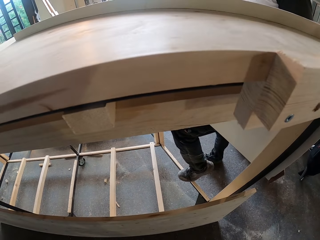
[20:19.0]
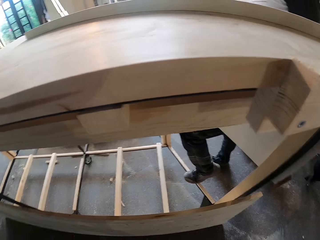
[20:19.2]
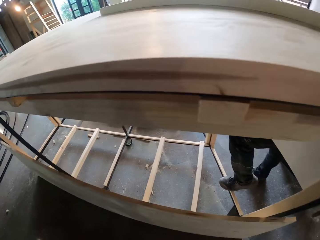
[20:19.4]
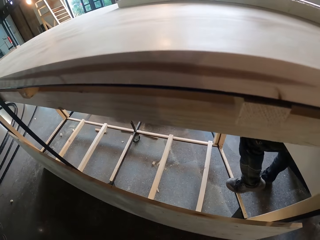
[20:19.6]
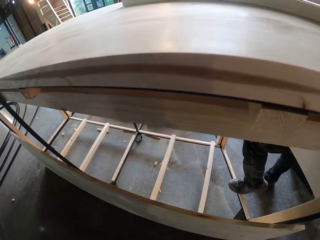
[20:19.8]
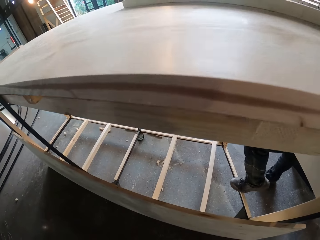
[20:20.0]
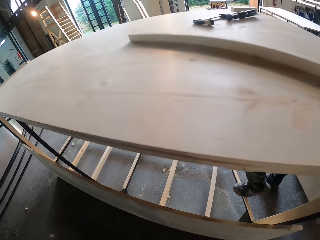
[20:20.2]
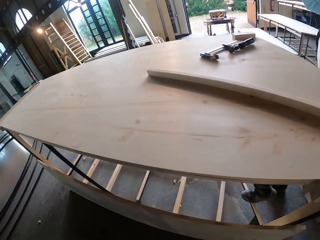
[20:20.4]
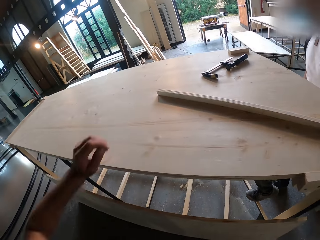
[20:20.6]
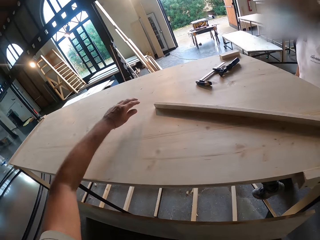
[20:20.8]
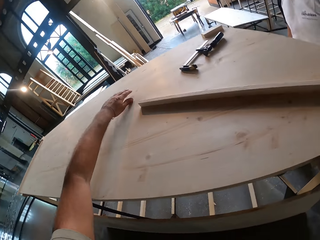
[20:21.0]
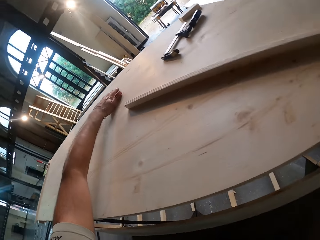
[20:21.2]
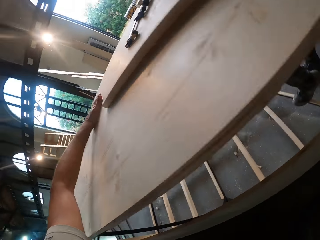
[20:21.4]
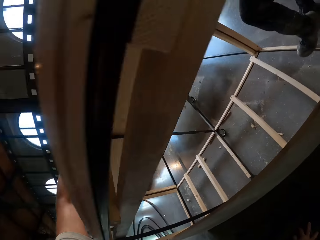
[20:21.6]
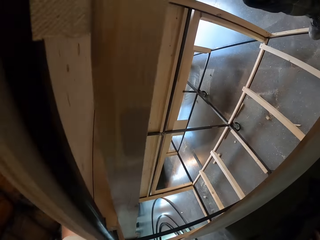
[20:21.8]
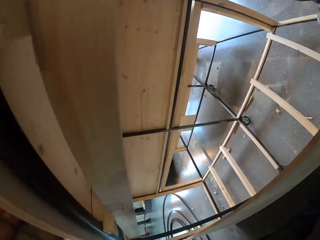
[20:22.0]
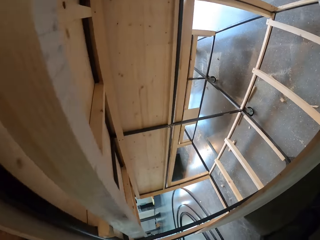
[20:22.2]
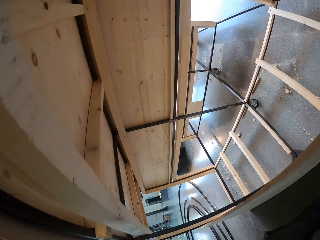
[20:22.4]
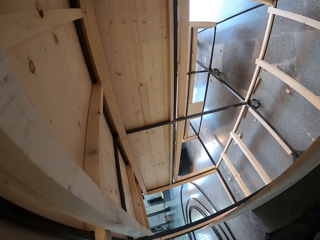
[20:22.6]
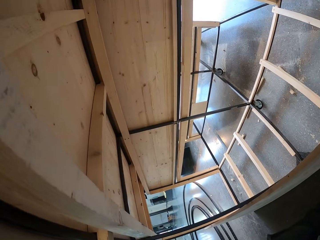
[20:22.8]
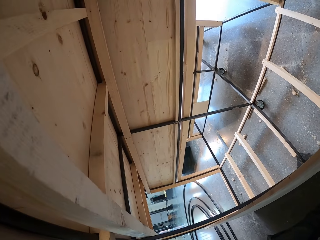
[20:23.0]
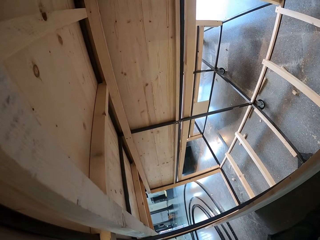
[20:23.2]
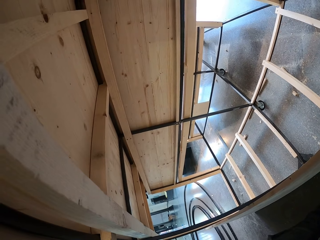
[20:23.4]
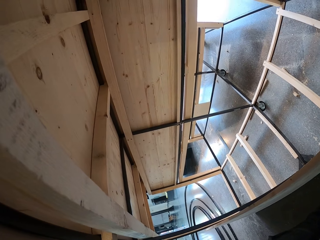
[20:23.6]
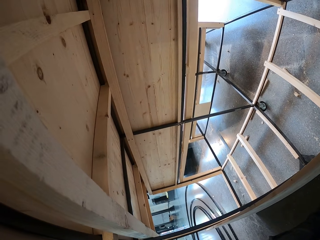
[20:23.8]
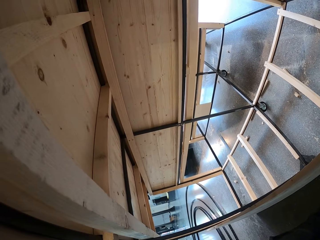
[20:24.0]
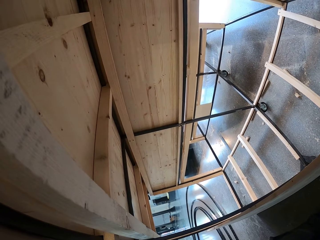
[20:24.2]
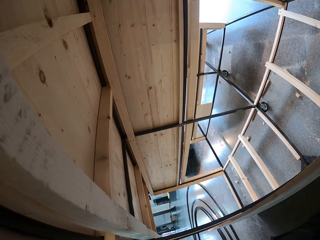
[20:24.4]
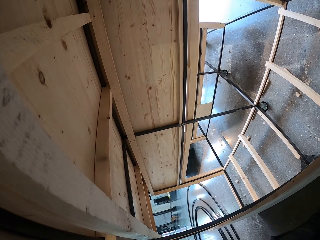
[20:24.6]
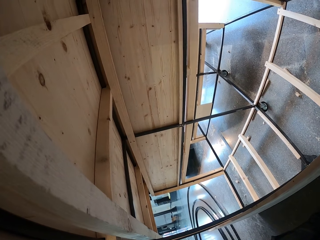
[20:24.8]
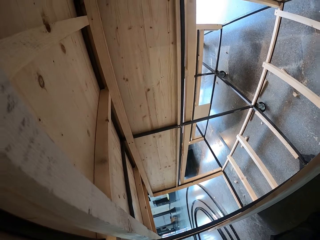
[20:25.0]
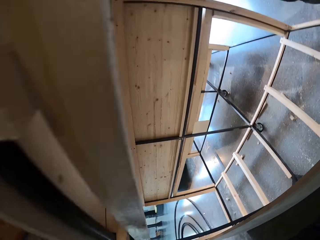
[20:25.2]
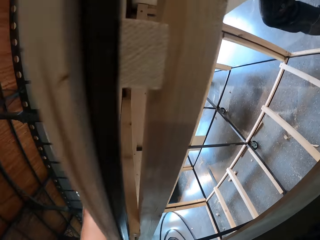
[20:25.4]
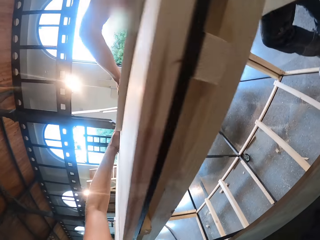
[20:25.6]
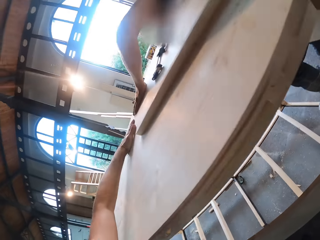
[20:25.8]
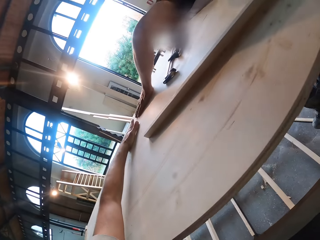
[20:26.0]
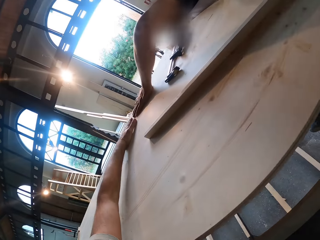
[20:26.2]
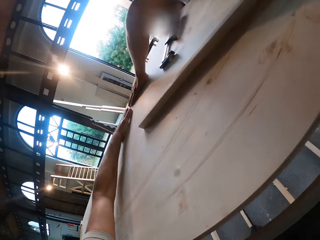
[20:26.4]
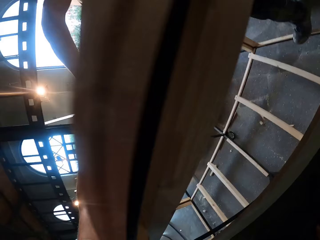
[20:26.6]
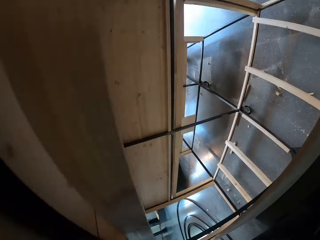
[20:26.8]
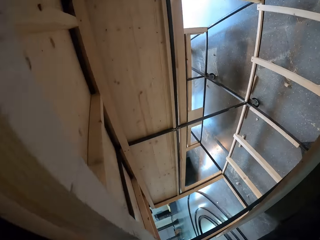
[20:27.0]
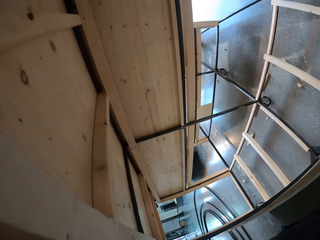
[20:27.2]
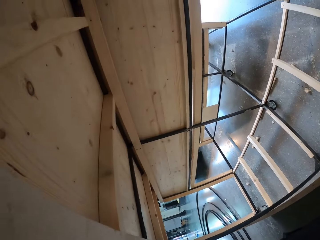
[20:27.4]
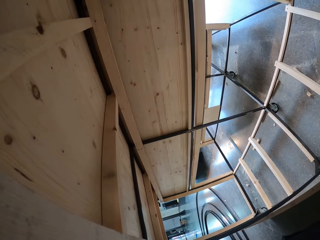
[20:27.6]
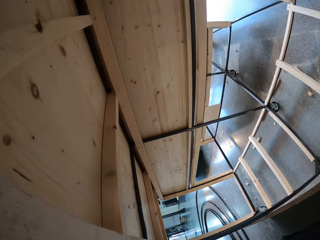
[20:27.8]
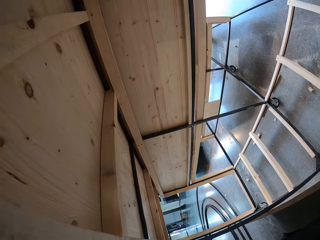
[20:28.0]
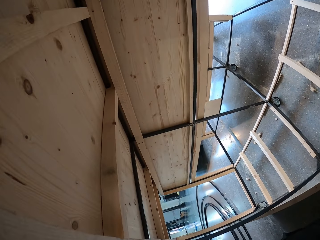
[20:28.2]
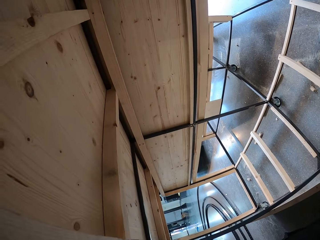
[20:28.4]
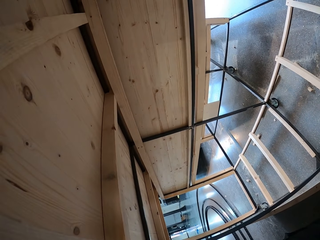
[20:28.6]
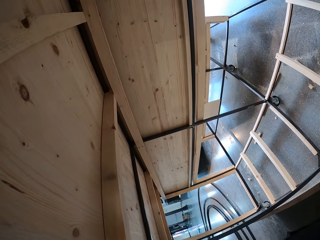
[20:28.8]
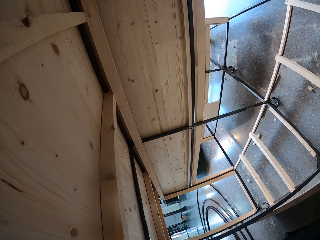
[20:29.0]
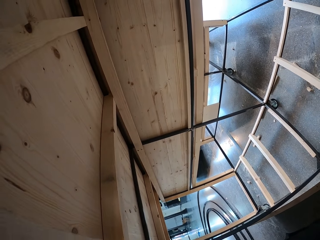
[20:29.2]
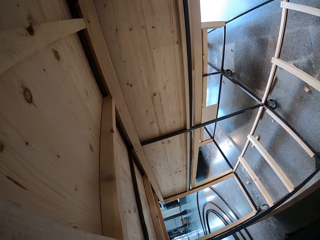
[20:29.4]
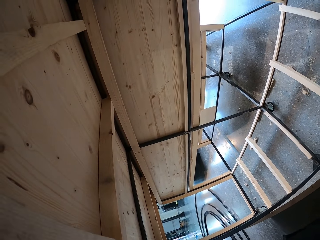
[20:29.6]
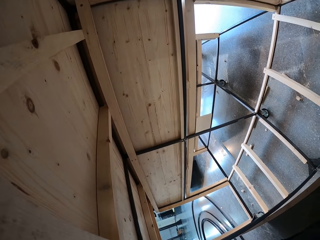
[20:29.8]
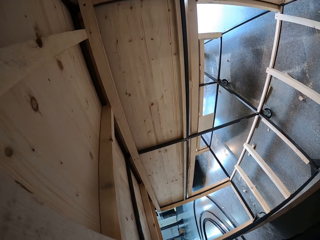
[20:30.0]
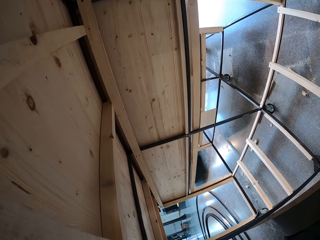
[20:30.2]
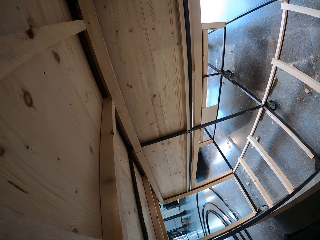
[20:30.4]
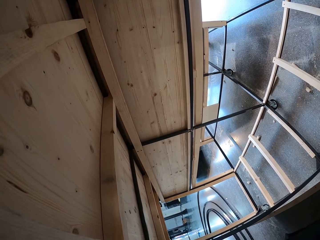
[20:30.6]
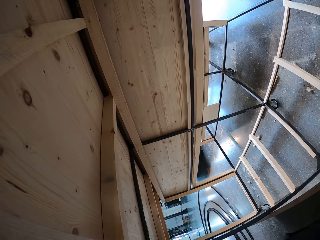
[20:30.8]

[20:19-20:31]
The man places his left hand on the bench. The camera wearer puts the hand on the table. They look under the table.

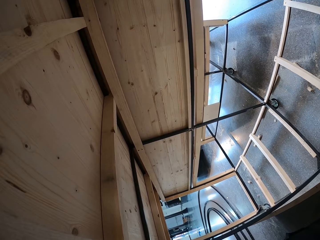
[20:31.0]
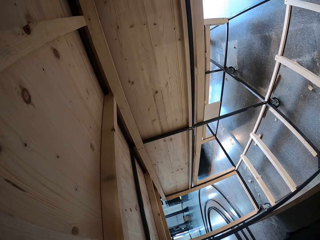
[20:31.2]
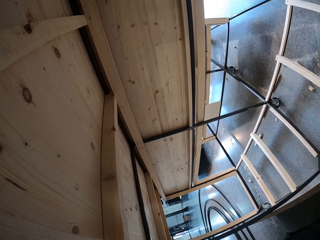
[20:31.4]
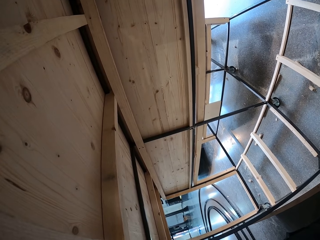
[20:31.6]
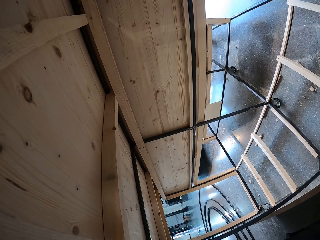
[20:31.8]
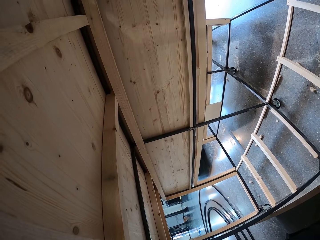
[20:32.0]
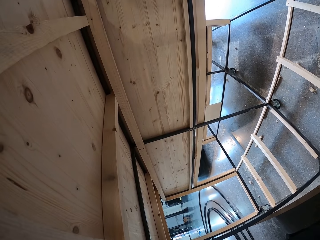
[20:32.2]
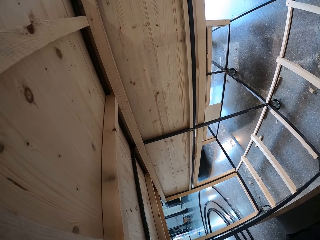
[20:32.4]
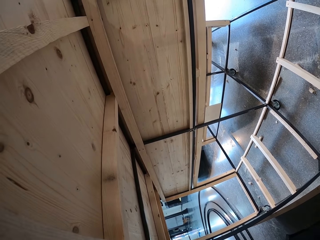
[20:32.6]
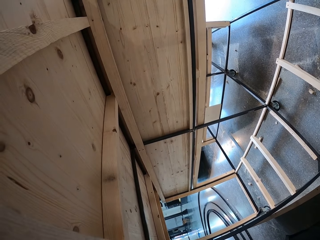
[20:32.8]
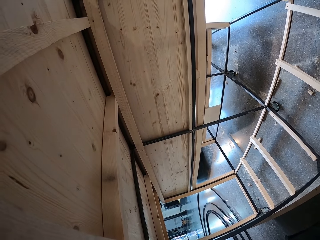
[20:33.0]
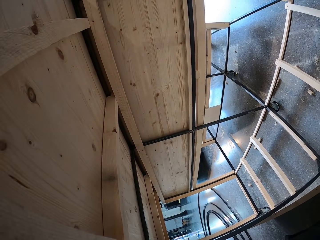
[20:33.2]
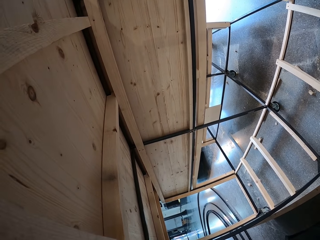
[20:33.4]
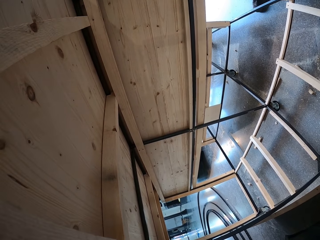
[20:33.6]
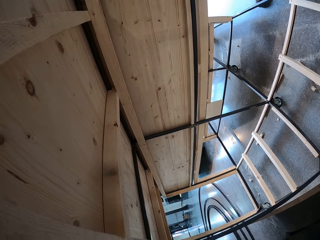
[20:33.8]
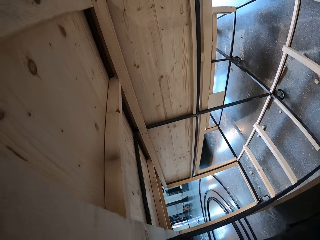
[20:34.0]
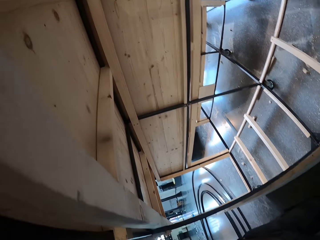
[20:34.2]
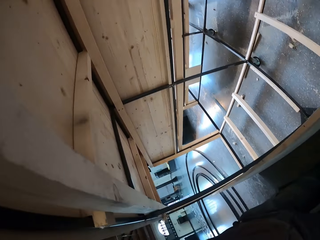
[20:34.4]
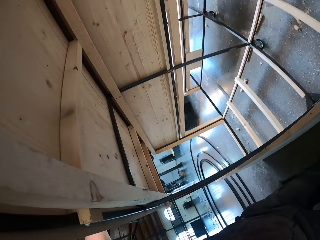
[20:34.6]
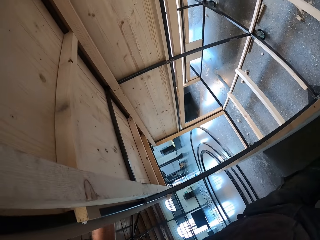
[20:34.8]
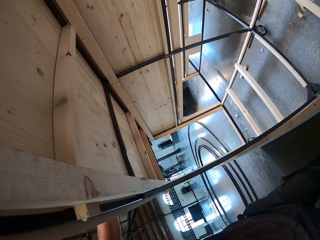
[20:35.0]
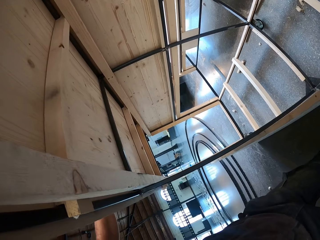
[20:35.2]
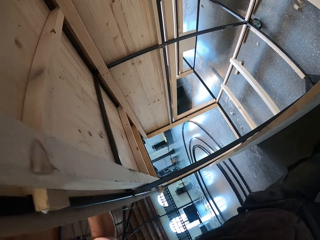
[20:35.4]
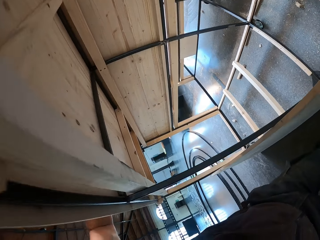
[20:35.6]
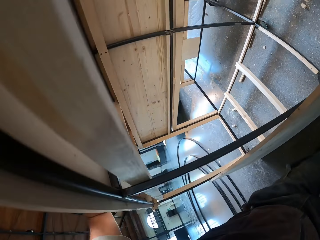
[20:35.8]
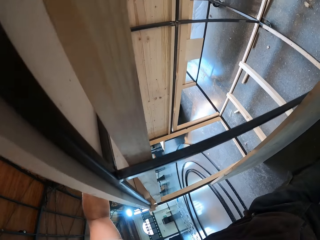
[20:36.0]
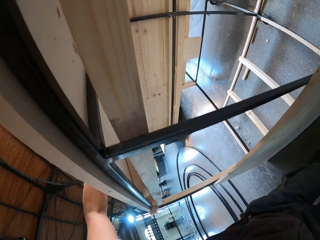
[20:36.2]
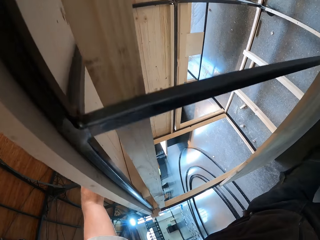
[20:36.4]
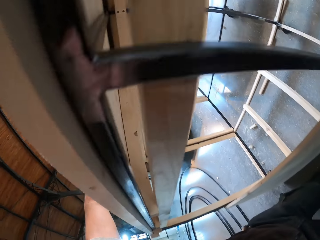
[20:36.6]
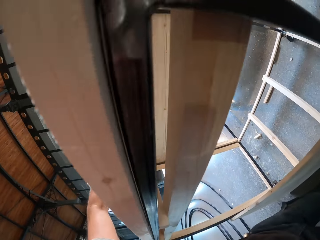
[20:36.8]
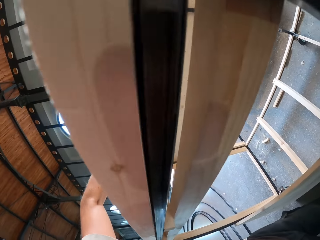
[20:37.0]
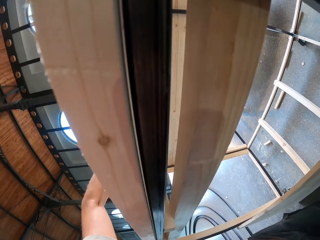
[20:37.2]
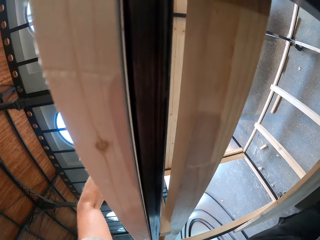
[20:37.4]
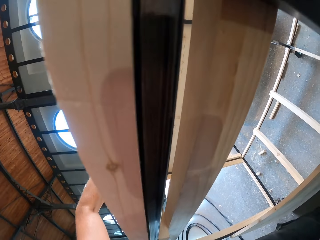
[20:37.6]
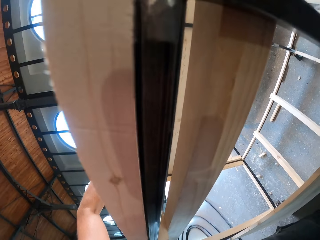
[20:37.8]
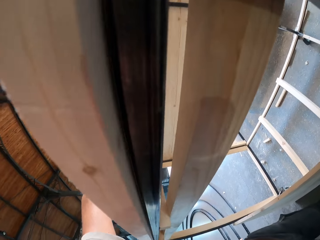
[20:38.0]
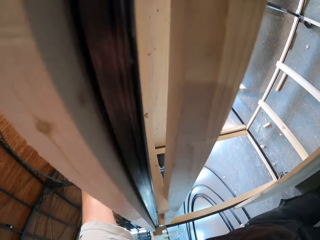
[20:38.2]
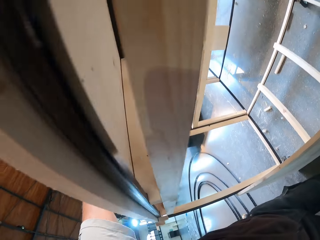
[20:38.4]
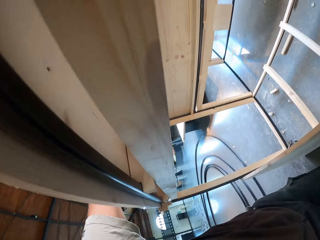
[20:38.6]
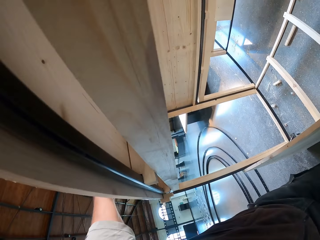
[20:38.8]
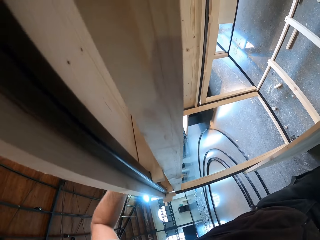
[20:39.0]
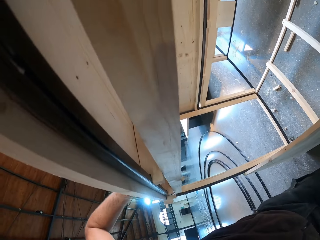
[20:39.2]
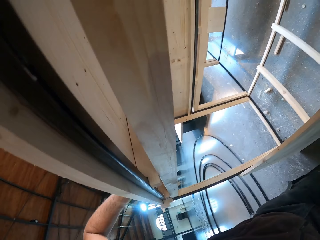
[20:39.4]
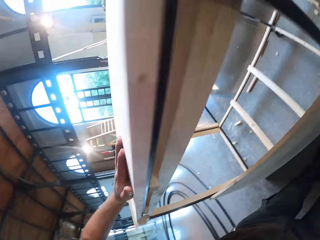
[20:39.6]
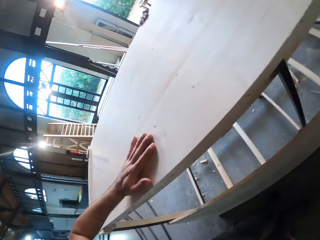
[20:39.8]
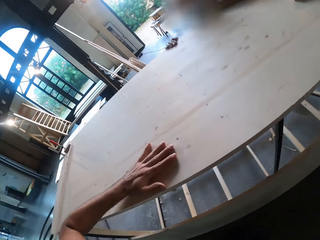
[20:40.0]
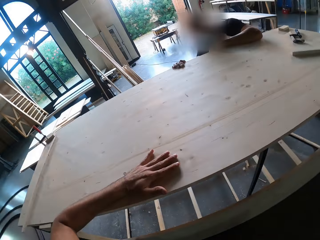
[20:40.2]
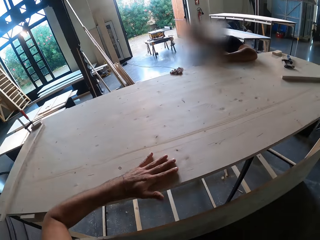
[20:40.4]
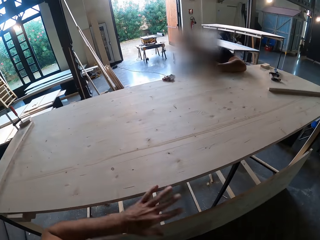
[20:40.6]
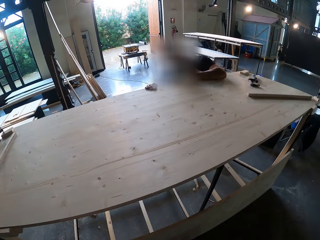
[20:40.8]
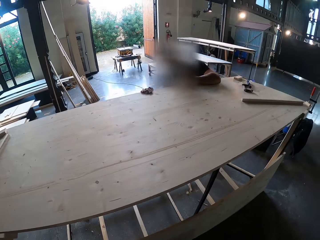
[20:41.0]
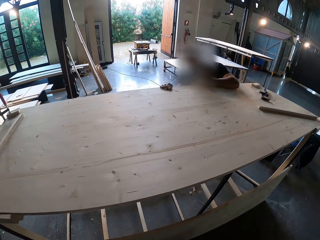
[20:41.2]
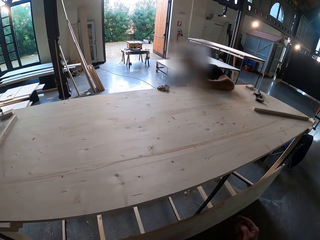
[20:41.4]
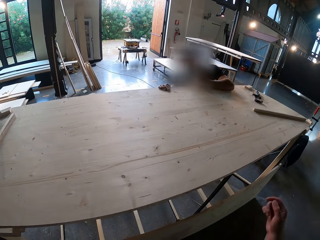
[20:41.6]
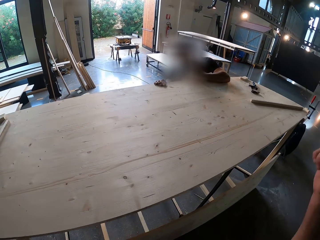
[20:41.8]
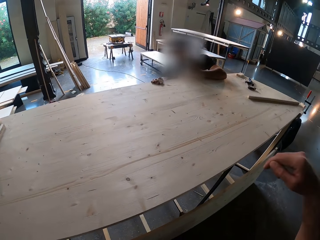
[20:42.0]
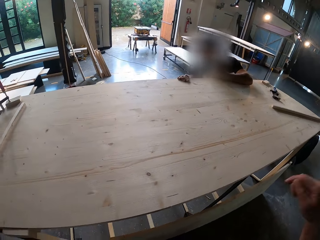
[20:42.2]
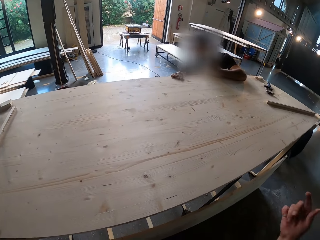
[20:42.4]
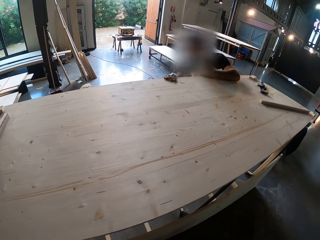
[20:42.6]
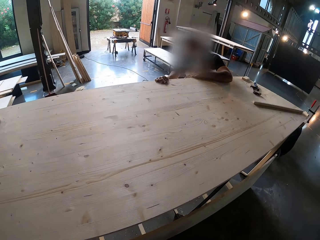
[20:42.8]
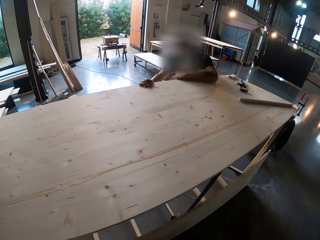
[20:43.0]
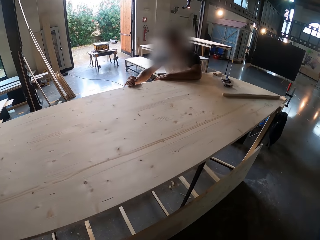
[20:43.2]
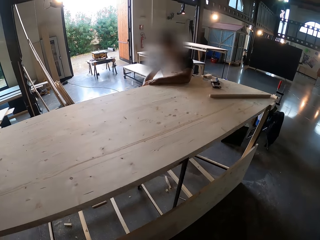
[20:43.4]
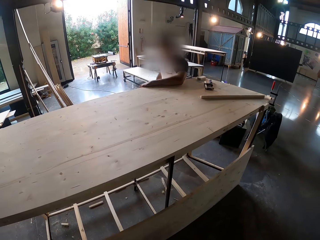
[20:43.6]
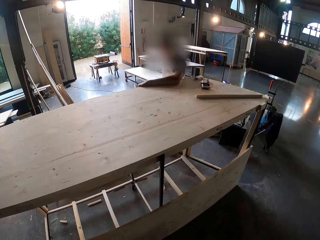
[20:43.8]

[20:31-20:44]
The camera wearer looks at the man. They move the hand.
